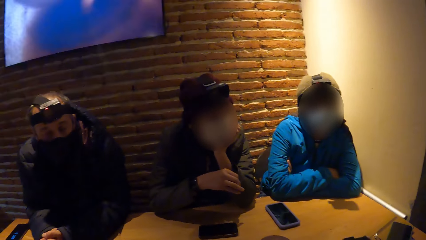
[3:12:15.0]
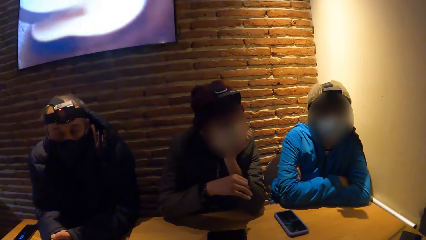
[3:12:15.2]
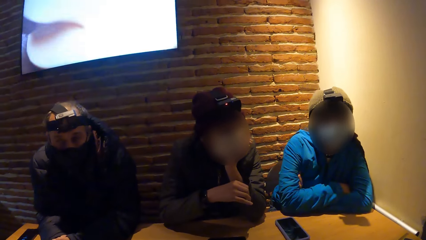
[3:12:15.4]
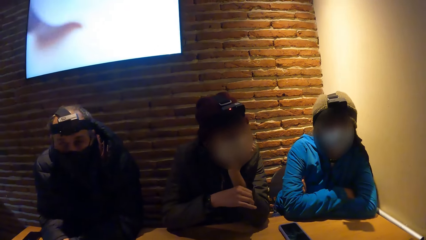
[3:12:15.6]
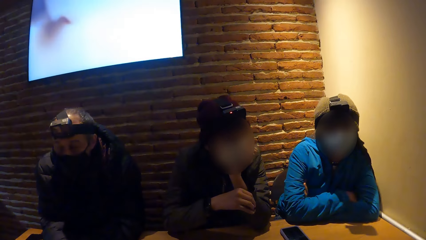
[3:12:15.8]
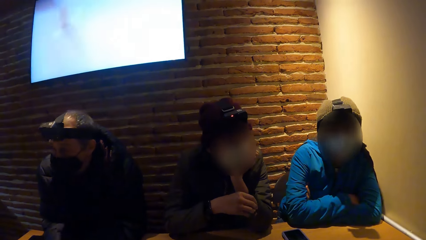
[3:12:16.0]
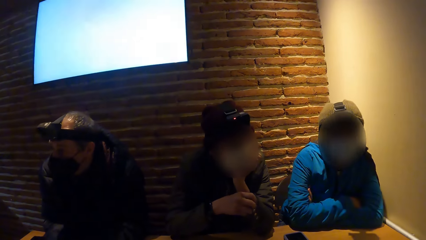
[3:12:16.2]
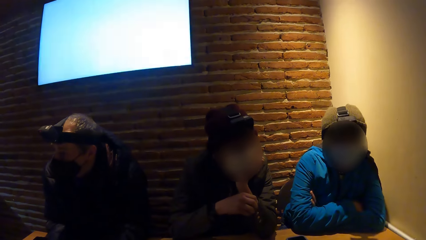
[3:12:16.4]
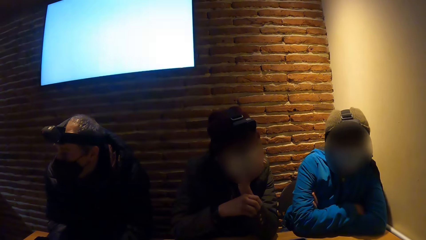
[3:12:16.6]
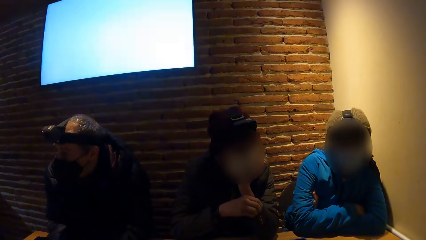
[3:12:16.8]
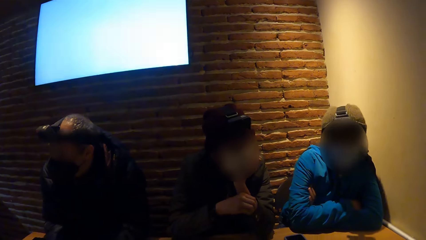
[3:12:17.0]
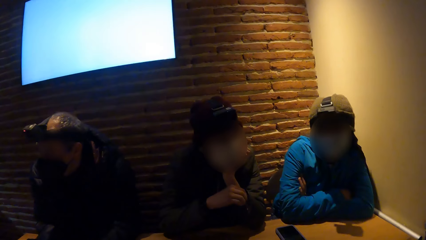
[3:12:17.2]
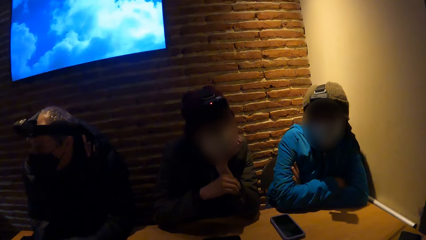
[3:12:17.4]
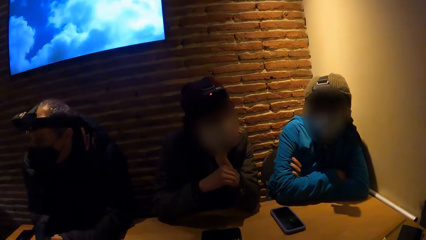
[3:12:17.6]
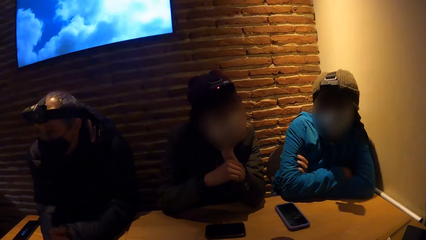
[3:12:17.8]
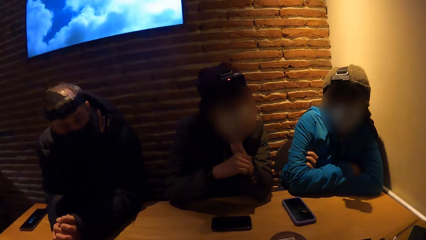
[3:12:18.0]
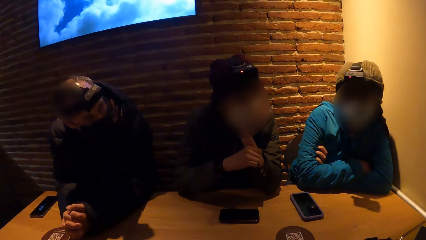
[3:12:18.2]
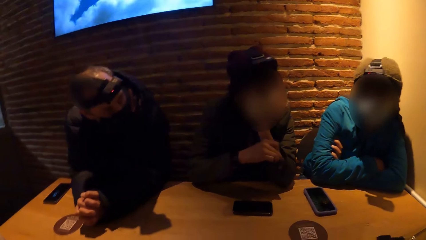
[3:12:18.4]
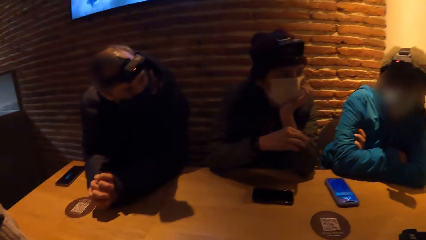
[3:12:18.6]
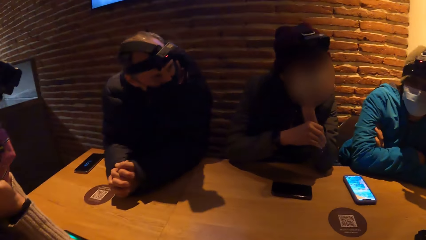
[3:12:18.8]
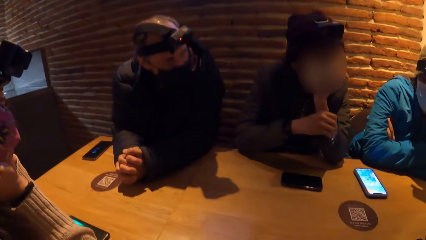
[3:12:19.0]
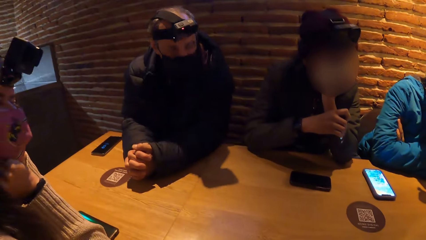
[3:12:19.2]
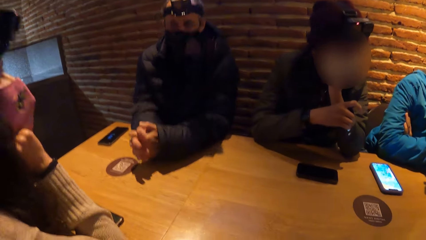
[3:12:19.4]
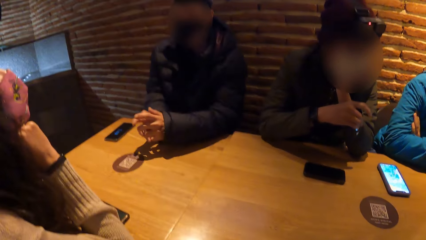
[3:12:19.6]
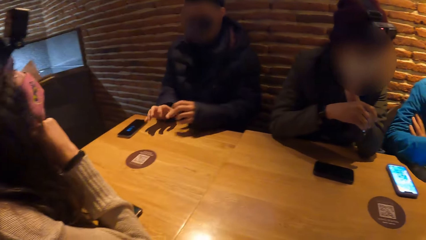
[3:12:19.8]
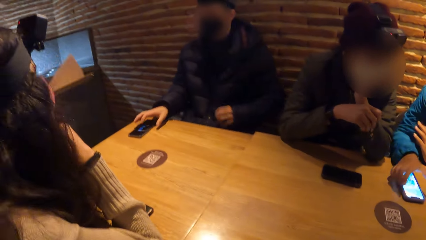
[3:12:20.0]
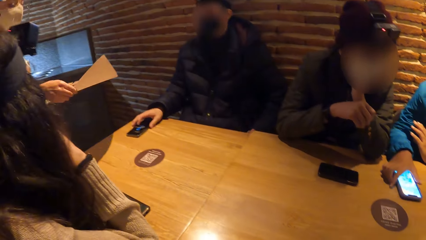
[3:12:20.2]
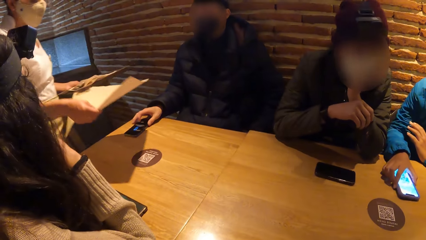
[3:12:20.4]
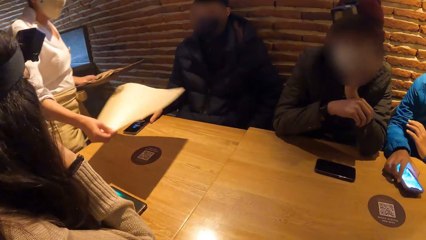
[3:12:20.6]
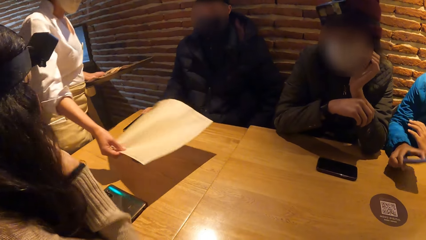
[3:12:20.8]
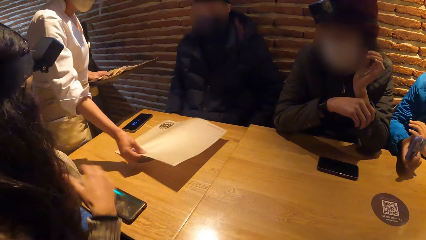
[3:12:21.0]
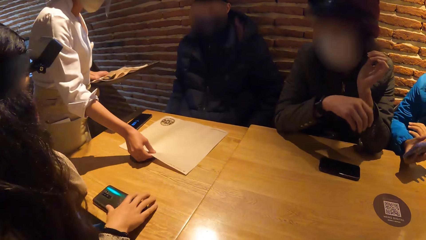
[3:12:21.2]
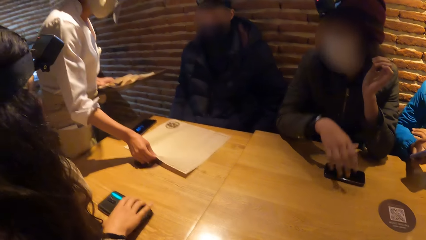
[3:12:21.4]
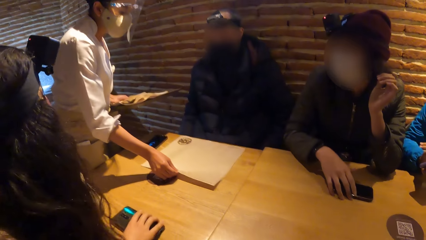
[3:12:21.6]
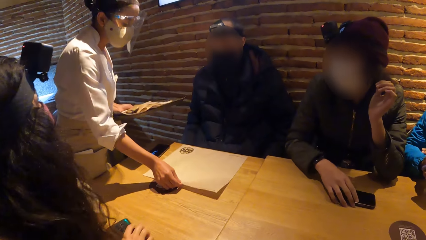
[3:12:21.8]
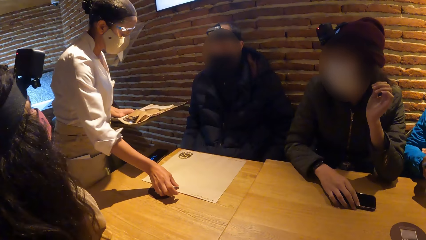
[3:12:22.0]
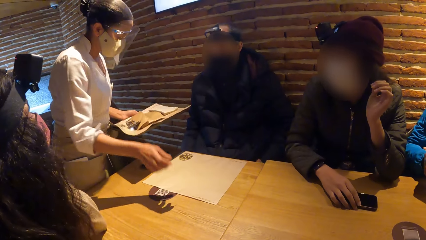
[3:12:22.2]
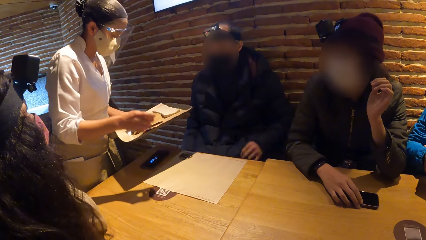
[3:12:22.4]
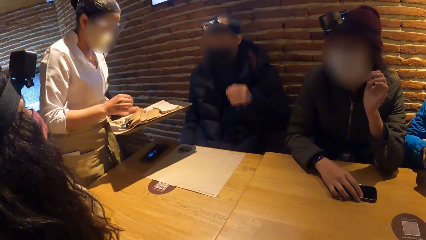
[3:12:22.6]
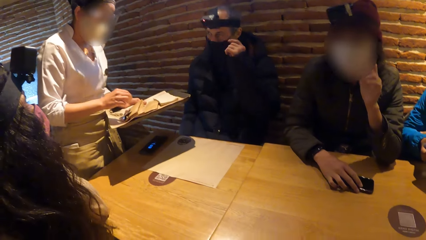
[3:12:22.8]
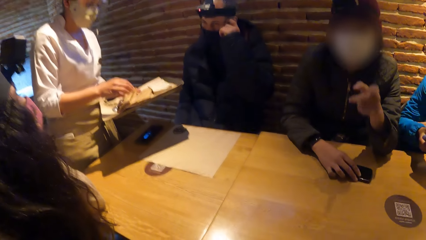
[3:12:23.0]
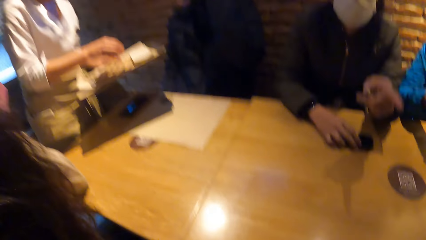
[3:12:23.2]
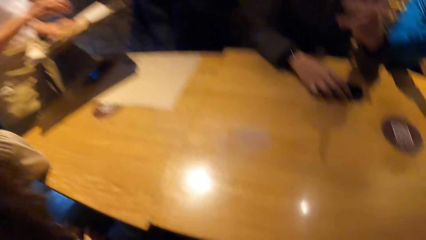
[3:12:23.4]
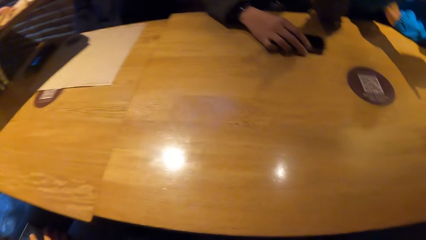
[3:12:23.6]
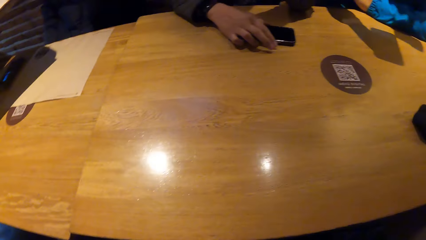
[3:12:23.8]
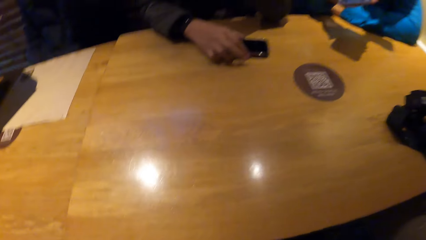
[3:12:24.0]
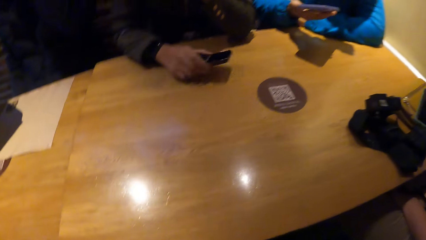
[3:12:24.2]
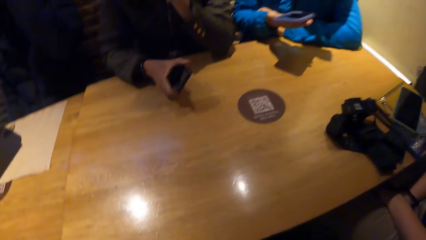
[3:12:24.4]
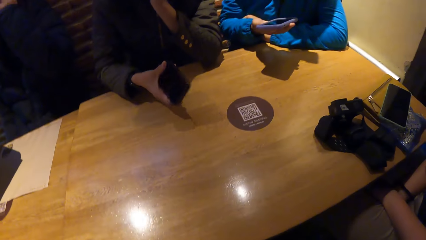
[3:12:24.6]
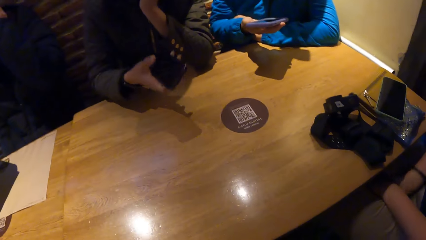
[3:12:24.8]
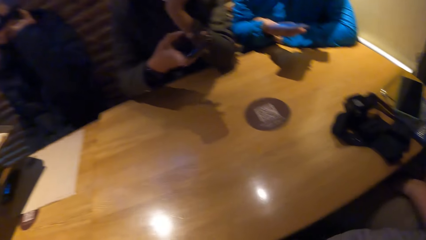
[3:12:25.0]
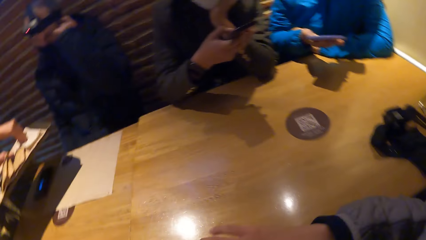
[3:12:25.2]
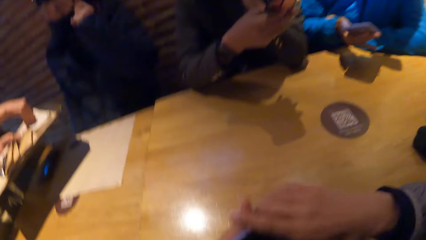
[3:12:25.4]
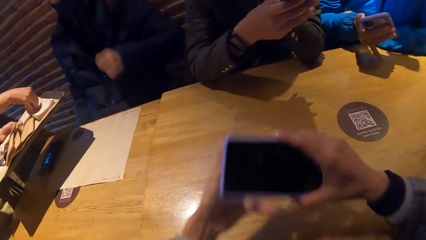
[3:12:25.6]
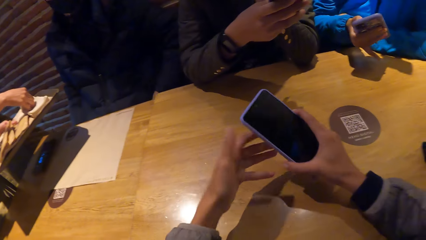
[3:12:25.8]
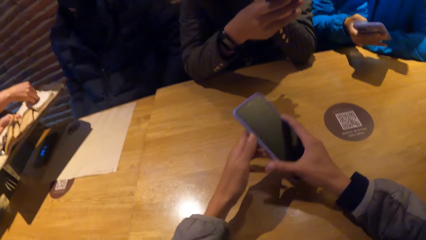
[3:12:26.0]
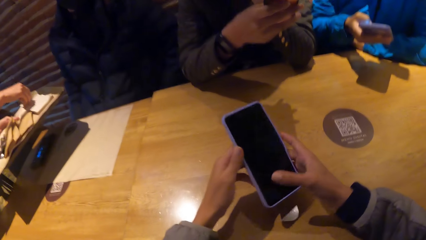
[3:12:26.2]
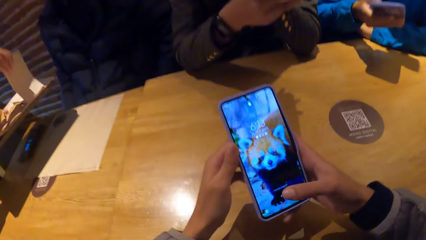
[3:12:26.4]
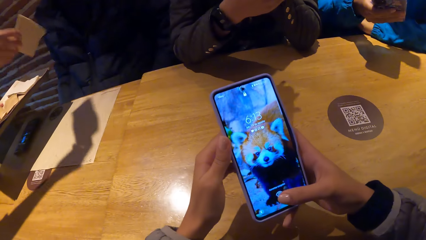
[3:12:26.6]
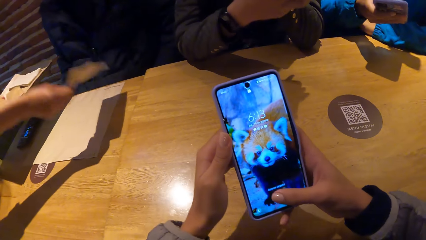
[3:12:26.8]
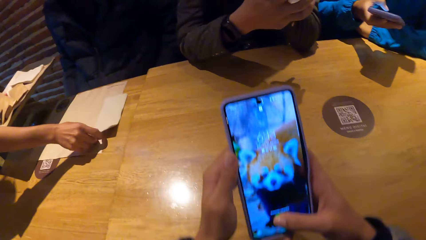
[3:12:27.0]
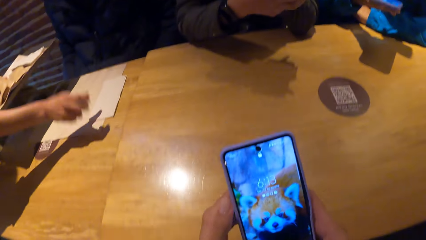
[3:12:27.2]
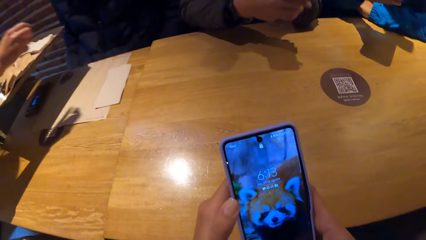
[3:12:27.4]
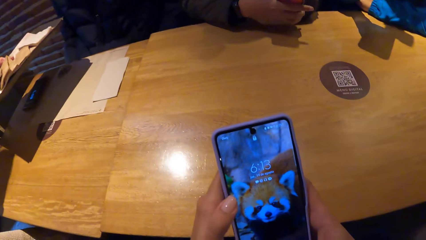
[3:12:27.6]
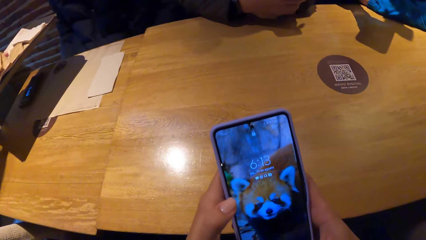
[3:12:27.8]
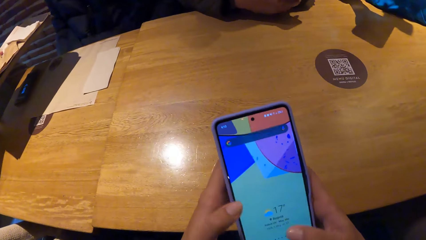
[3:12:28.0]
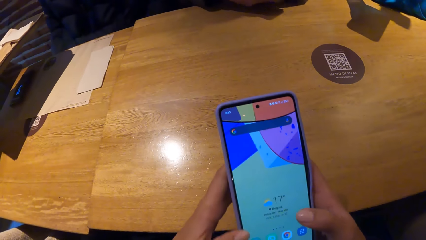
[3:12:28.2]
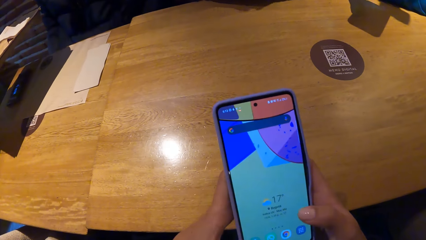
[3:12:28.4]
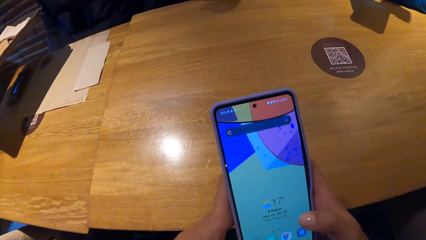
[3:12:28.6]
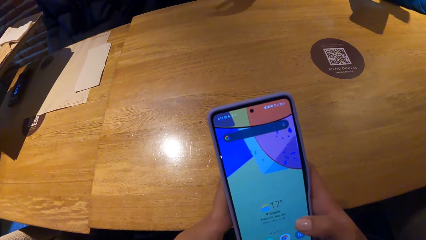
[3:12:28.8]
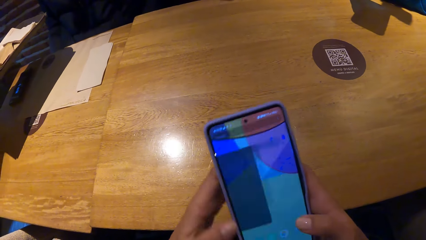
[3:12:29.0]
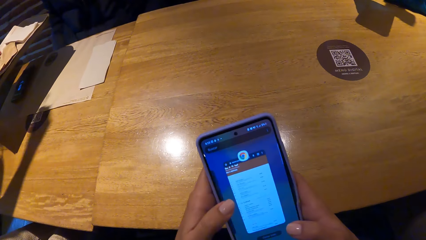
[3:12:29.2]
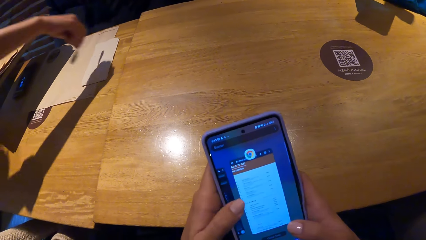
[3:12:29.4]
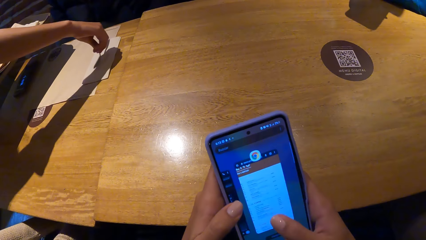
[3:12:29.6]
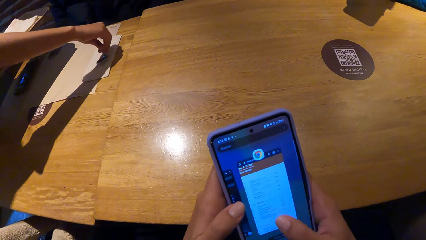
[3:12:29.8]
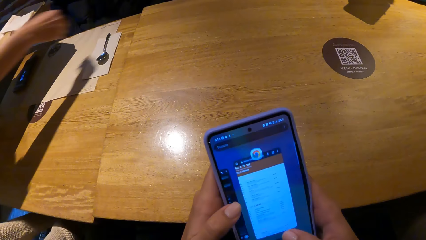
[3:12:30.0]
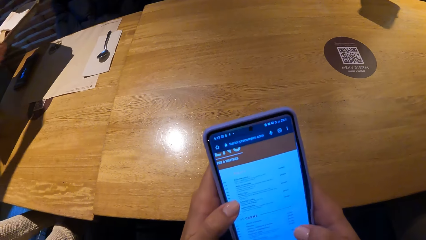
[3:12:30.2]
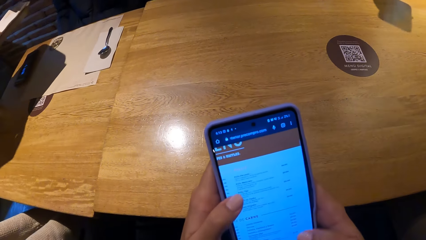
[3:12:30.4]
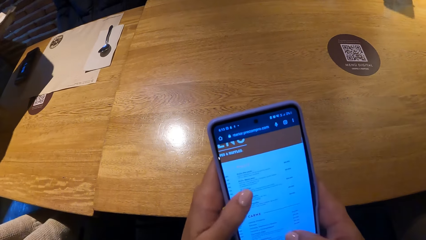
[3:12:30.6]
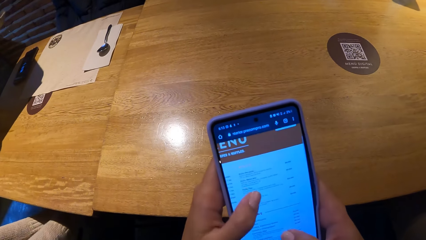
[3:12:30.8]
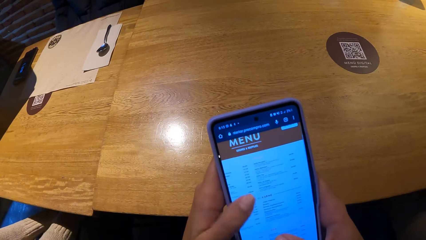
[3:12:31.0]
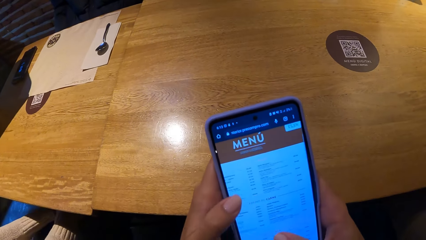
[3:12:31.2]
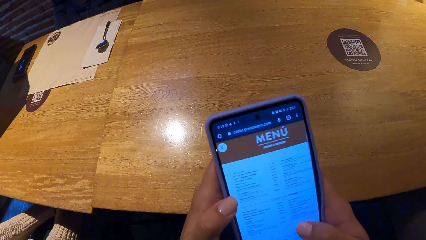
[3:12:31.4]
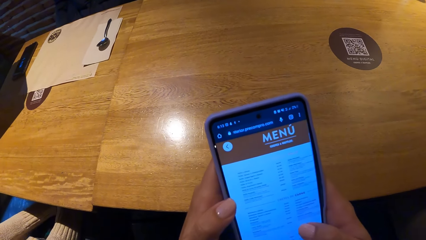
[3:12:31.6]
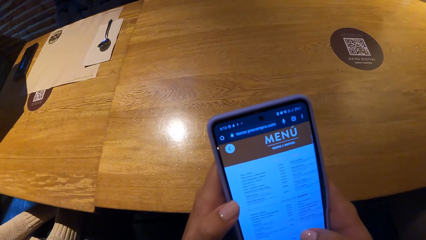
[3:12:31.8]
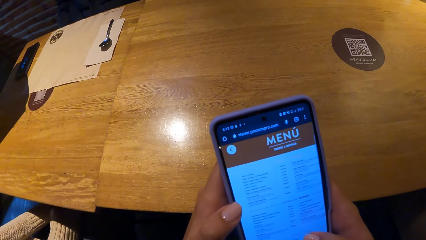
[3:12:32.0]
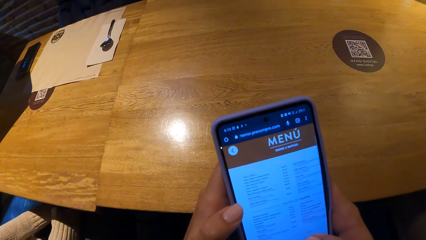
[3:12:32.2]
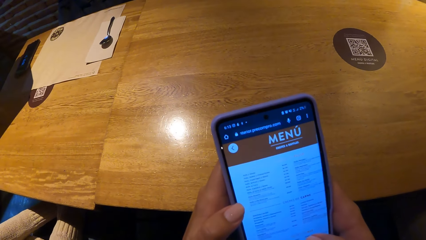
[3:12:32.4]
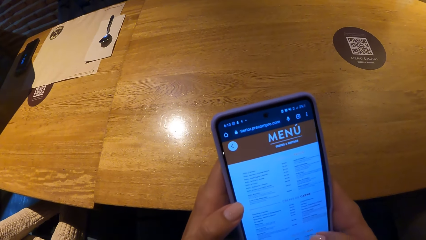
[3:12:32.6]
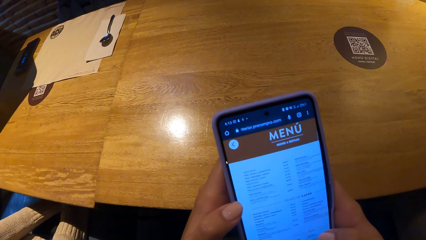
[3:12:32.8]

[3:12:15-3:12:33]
The camera wearer looks around. A woman presses the phone on the table with both hands. The woman picks up the phone. The waiter places a table mat on the table with her right hand. Another woman picks up the phone. The camera wearer presses a phone with both hands. The waiter places a serviette on the table mat. The waiter places a spoon on the serviette.
